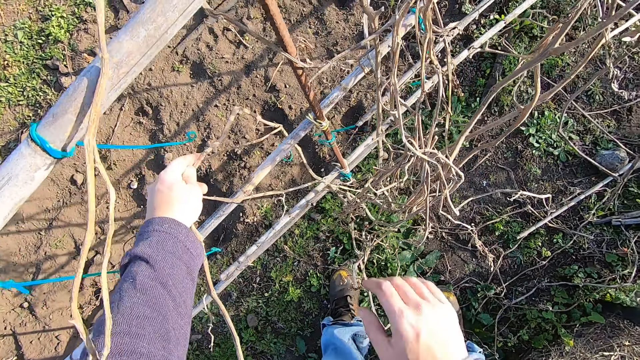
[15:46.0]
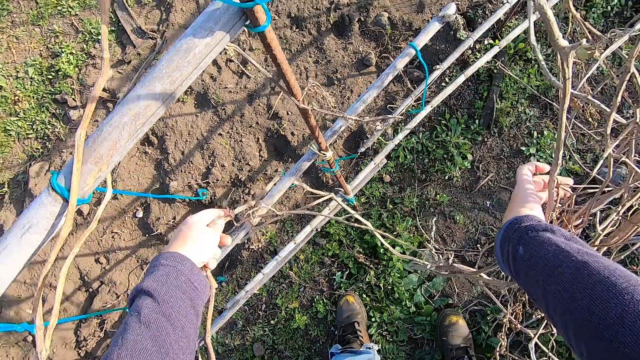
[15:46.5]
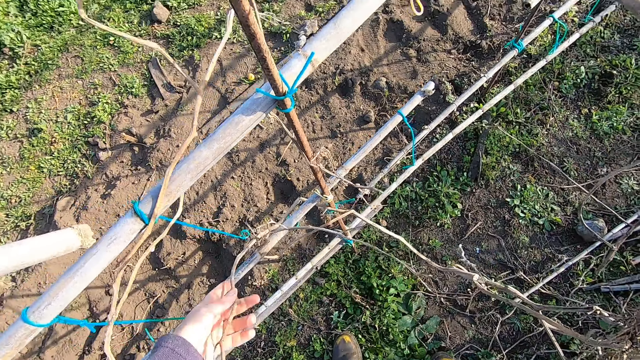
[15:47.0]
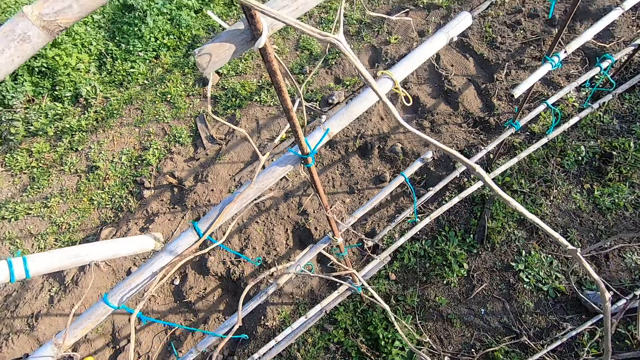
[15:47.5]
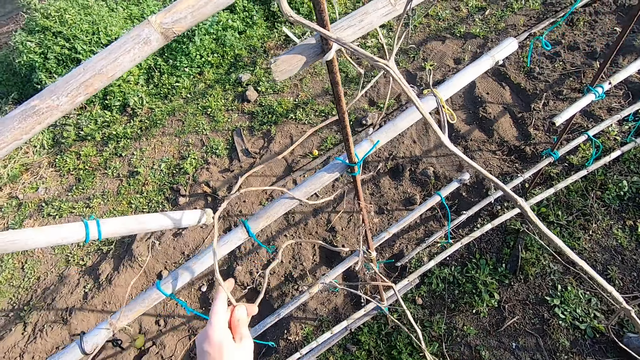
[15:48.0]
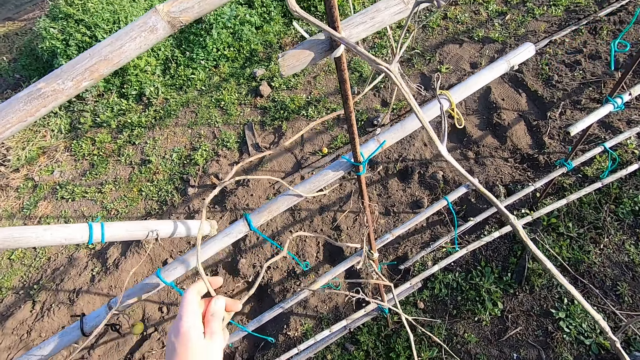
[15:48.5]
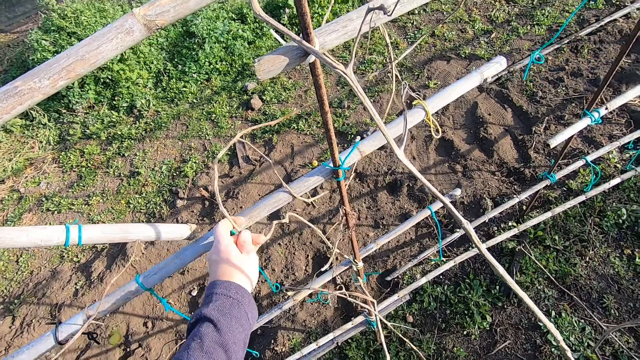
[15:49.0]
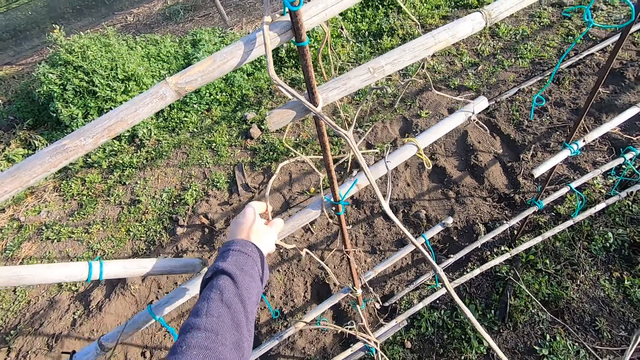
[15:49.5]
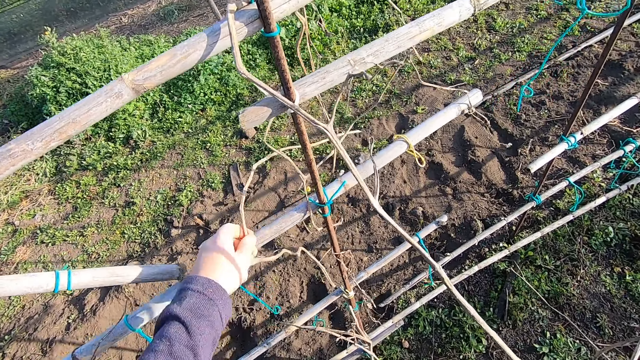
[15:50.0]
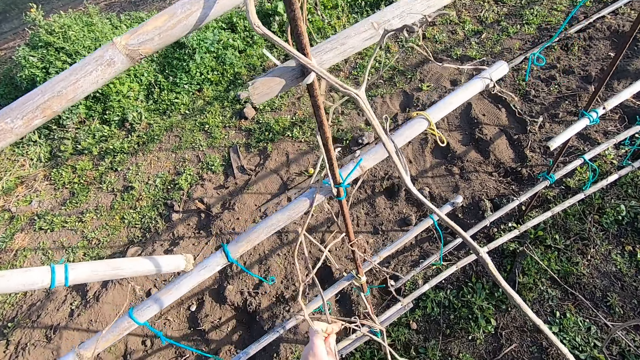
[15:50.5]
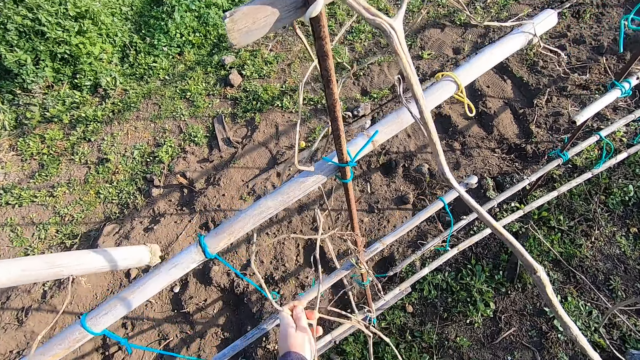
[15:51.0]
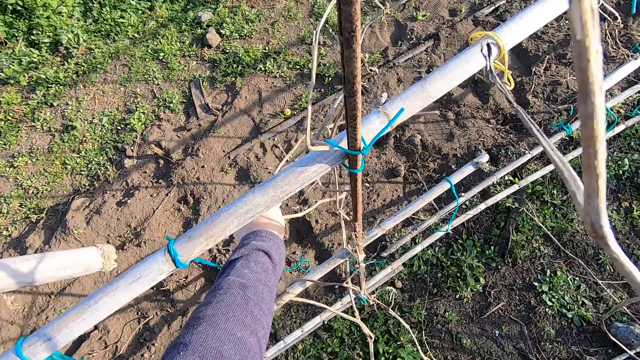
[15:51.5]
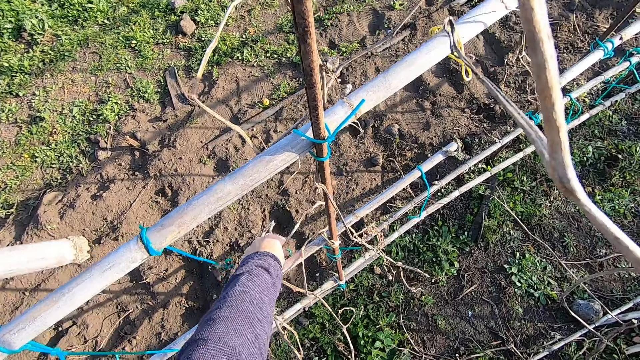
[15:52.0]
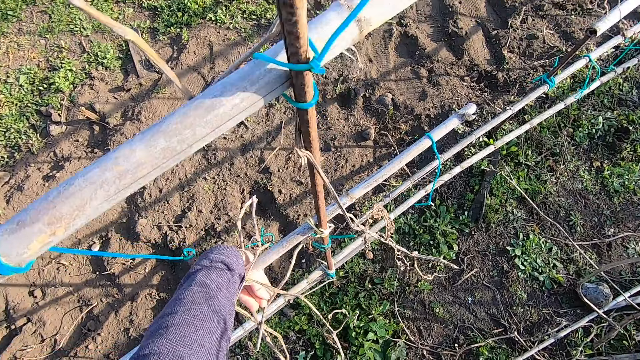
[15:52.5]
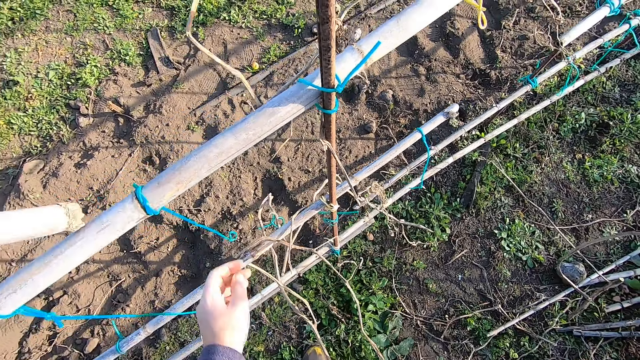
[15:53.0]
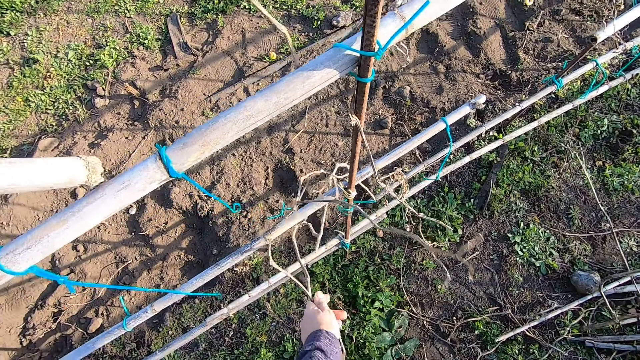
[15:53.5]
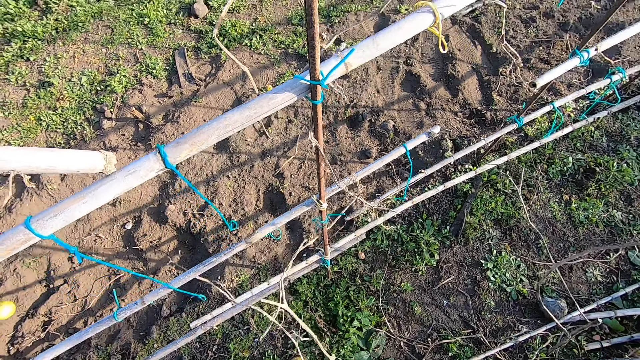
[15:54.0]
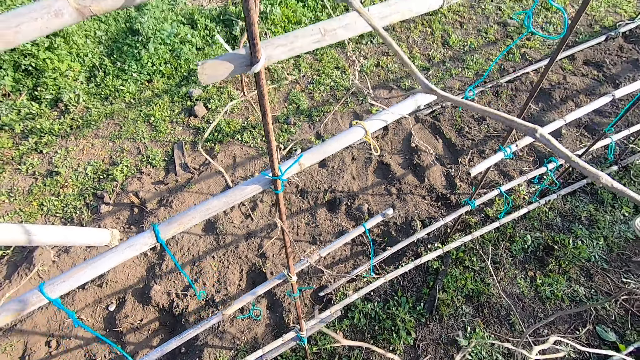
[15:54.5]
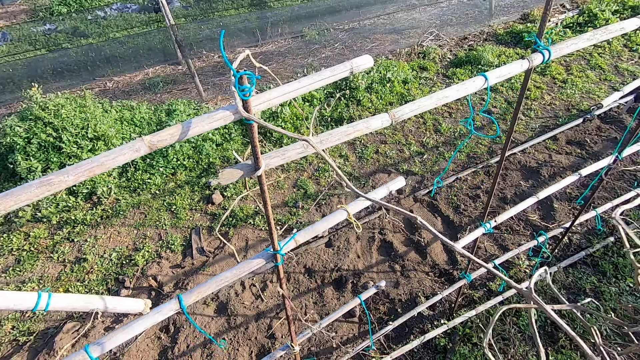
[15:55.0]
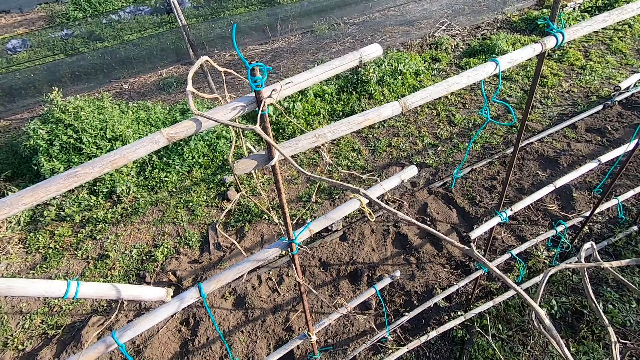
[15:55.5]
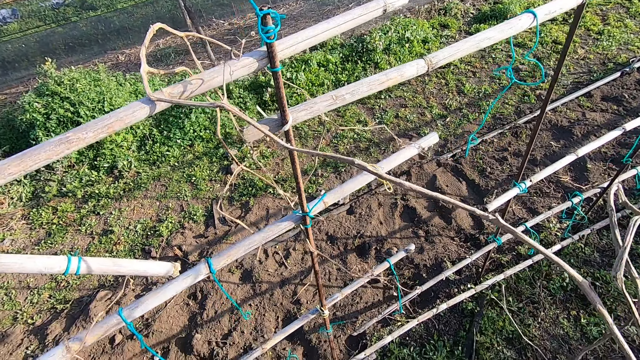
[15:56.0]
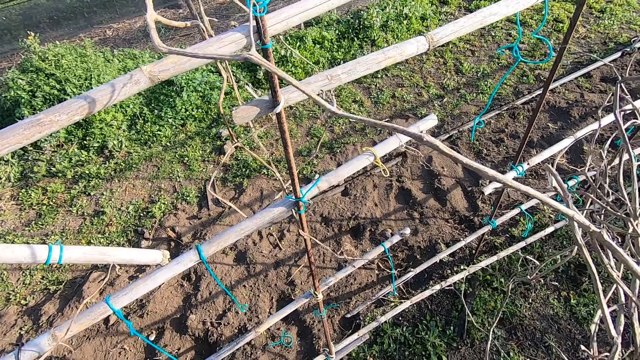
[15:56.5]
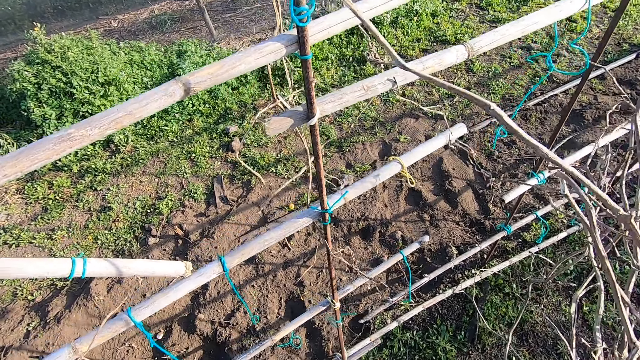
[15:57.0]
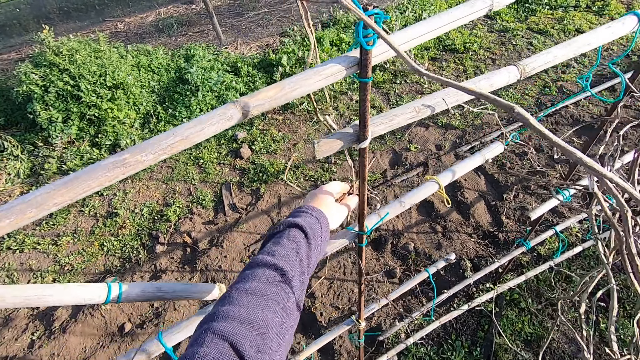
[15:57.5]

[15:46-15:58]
The camera wearer holds the dry branch.

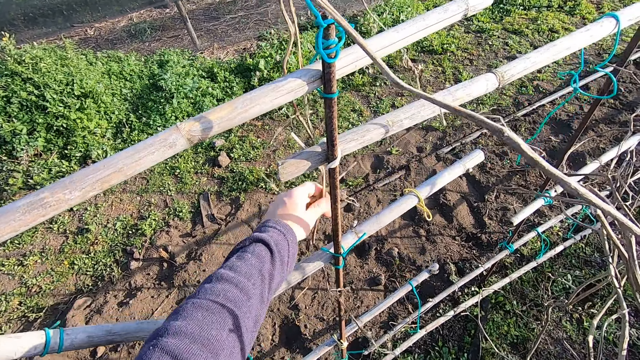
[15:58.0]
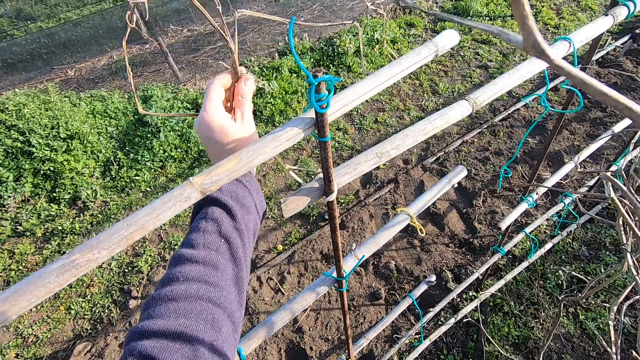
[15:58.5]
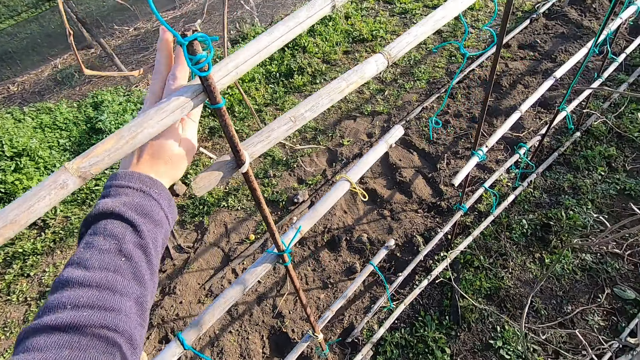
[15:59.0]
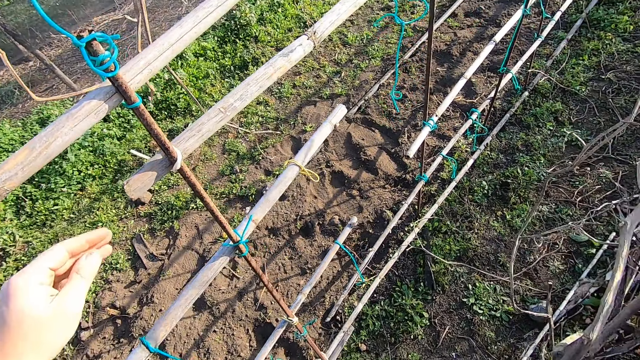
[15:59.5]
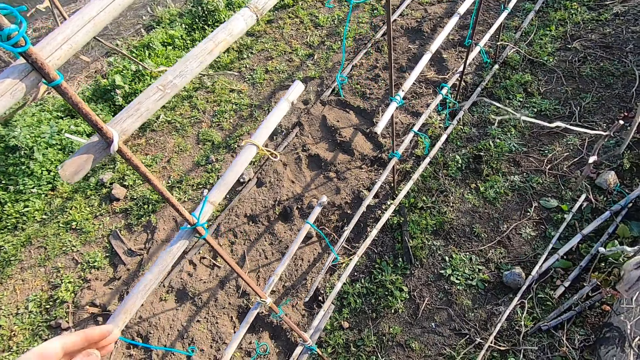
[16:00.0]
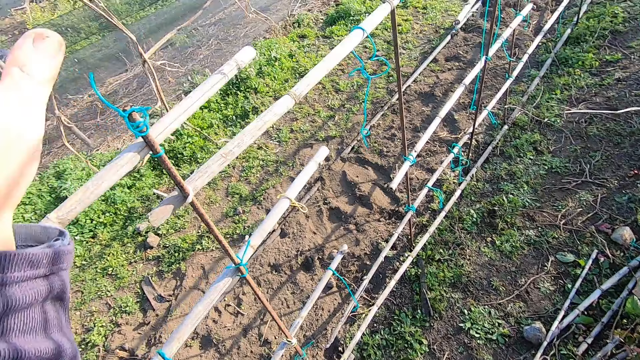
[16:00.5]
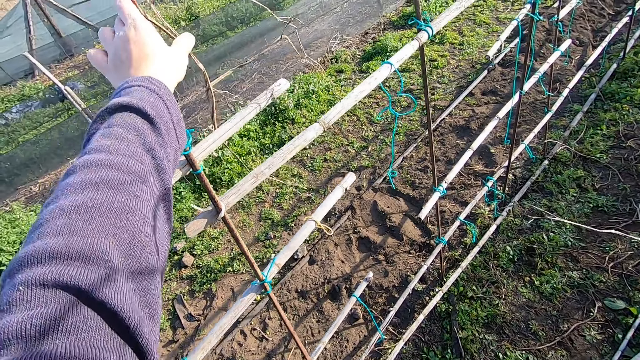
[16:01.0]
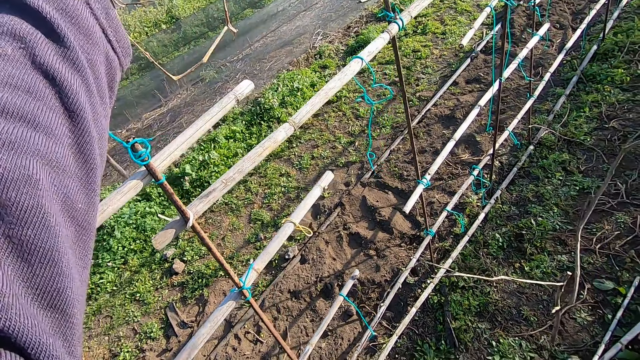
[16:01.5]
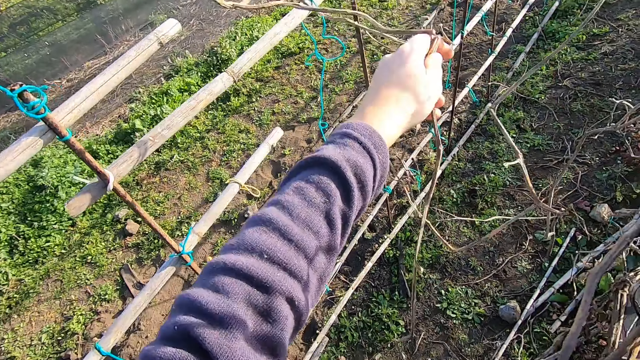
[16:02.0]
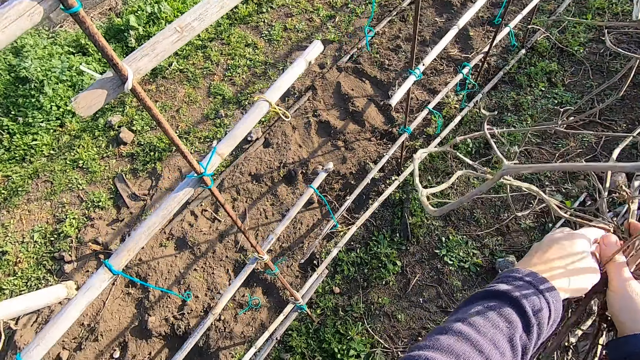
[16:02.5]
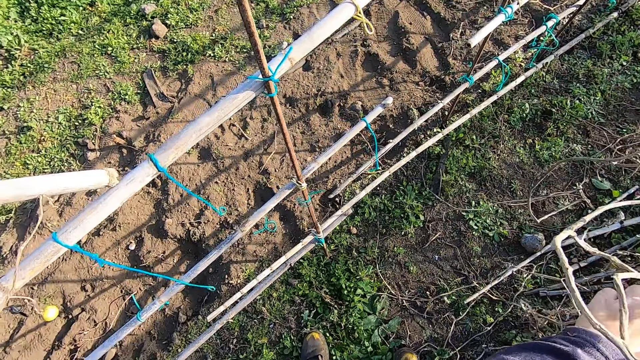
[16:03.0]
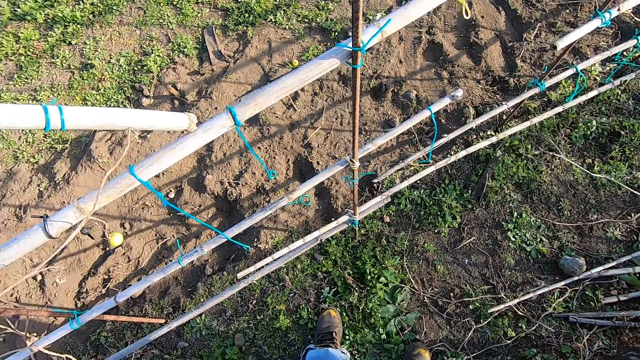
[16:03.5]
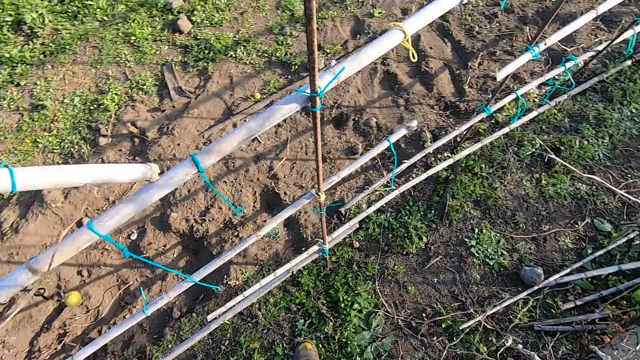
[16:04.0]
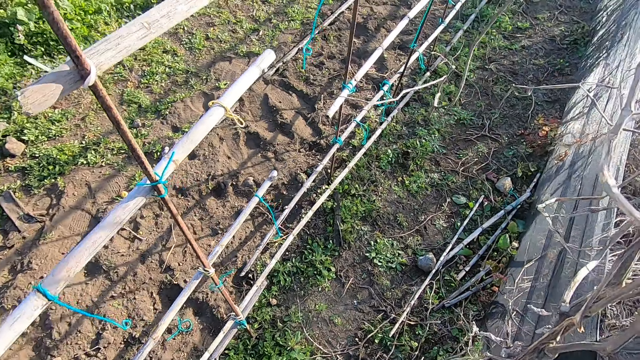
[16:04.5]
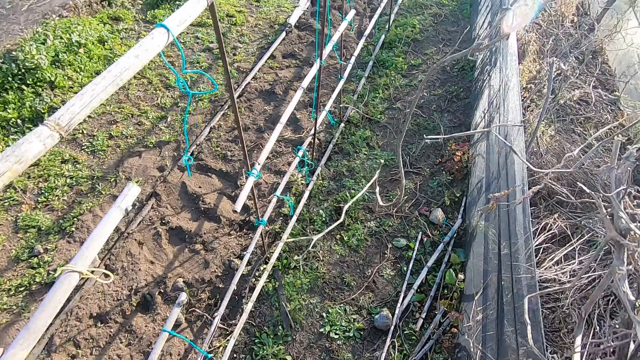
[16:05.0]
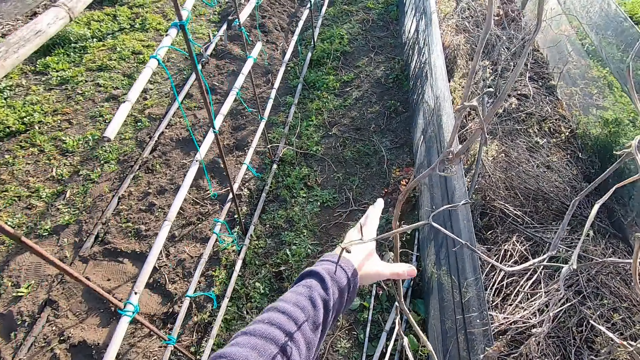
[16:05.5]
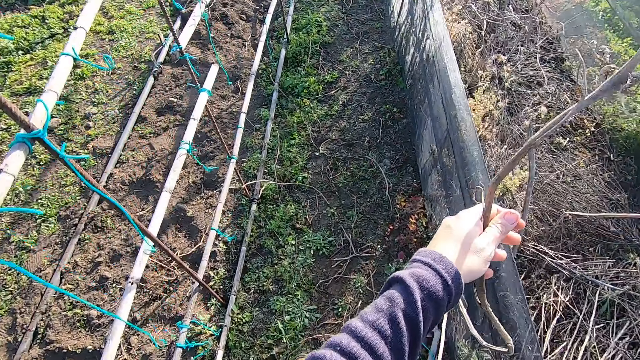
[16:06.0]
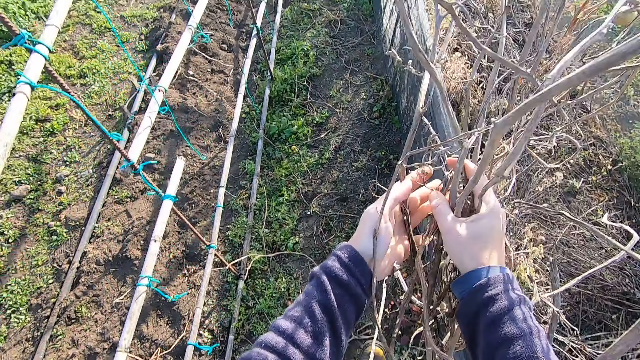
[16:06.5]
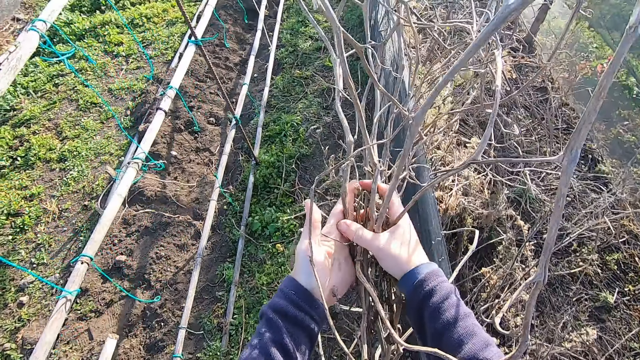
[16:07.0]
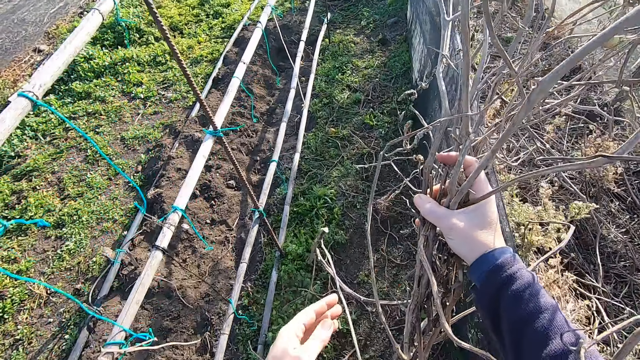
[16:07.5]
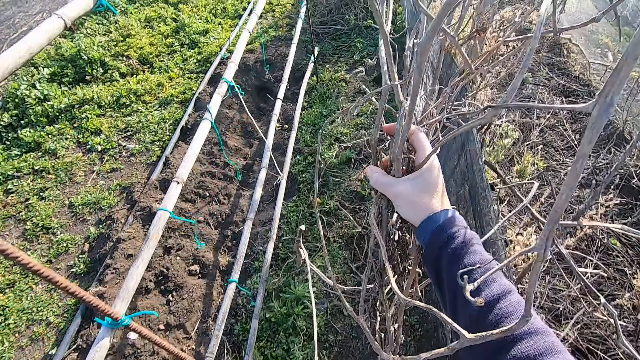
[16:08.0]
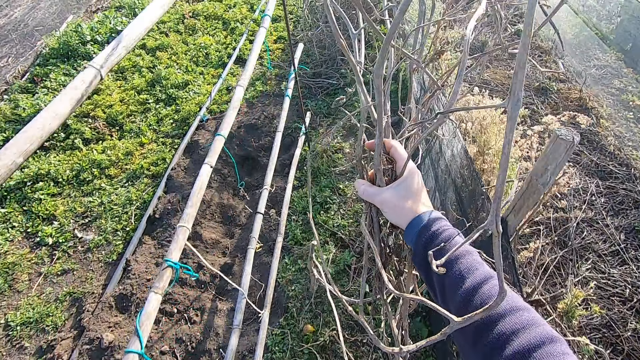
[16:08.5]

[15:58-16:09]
The camera wearer walks forward beside the bamboo sticks with shrubs in hand. They carry the dry branches.
